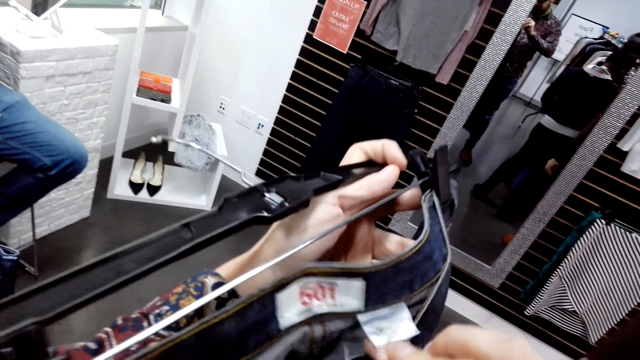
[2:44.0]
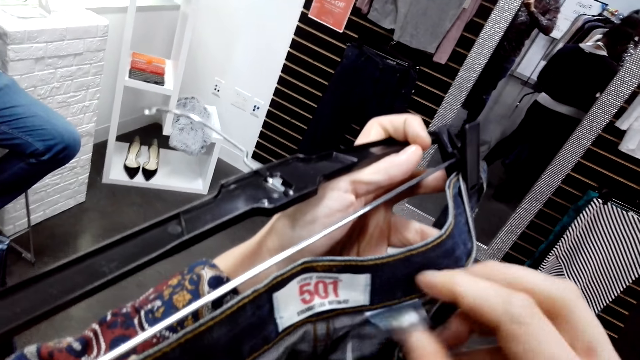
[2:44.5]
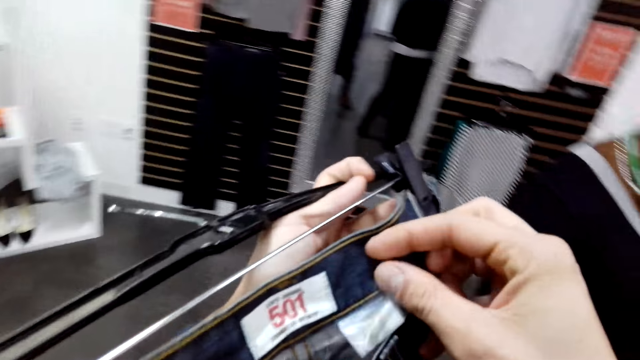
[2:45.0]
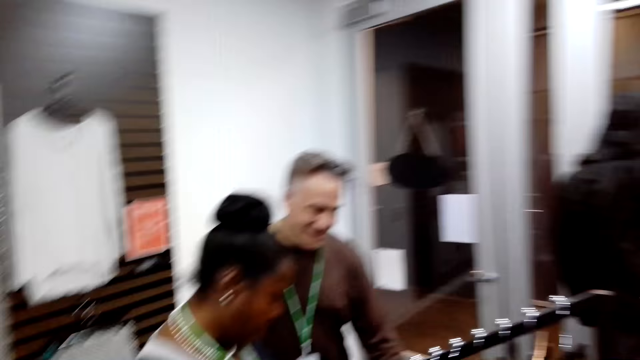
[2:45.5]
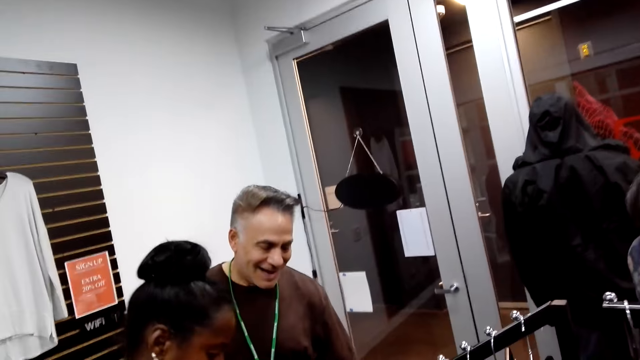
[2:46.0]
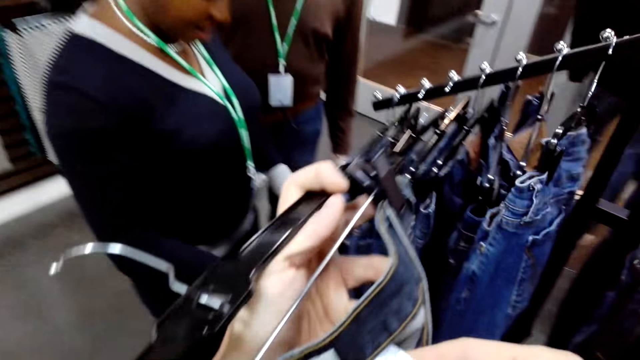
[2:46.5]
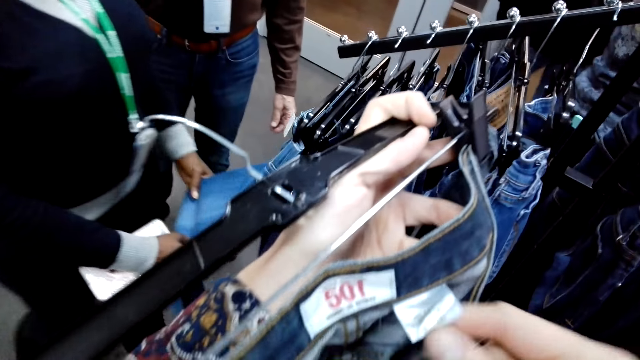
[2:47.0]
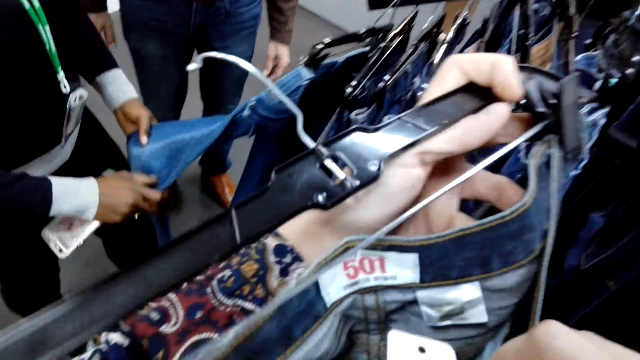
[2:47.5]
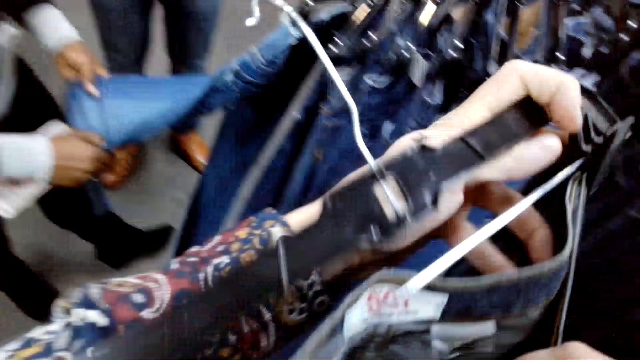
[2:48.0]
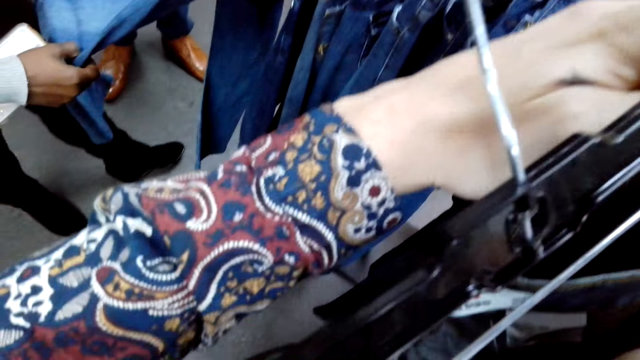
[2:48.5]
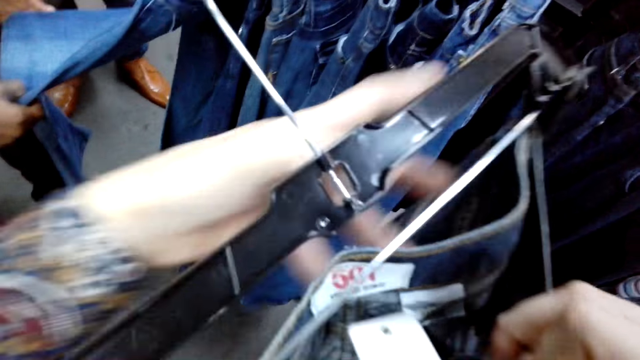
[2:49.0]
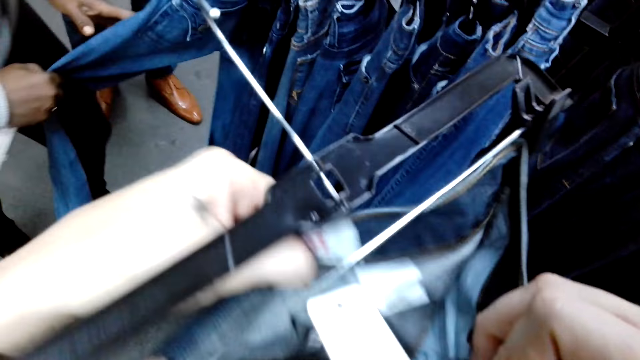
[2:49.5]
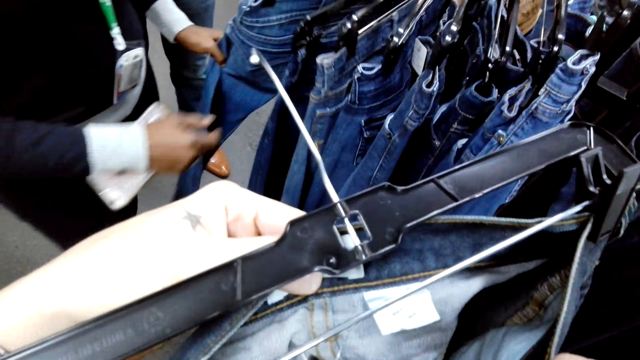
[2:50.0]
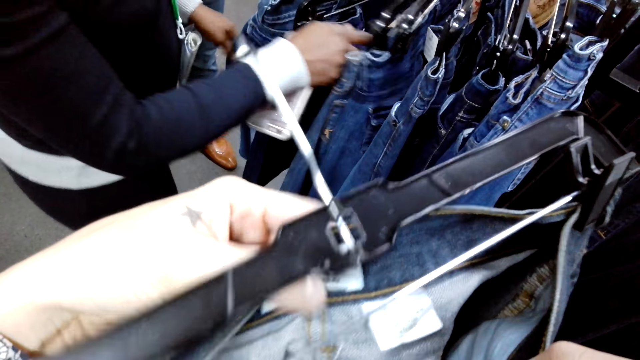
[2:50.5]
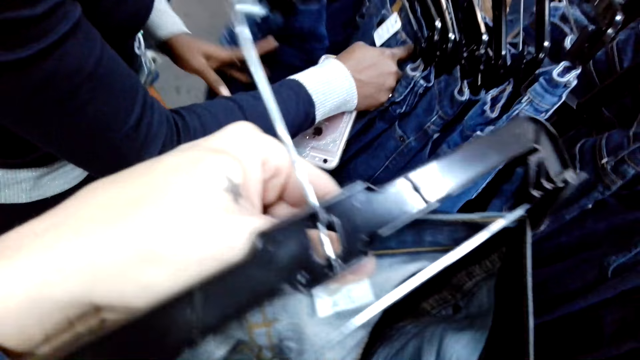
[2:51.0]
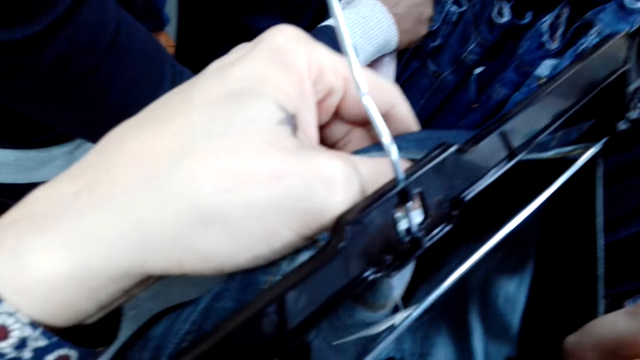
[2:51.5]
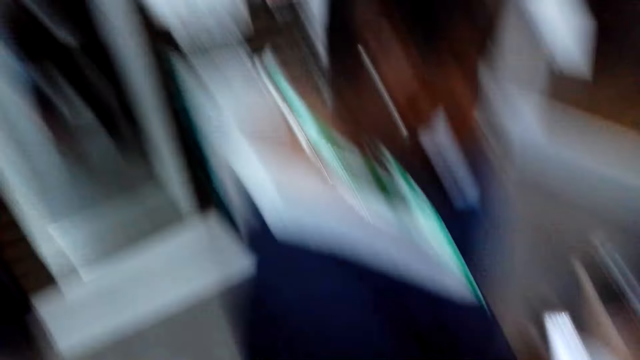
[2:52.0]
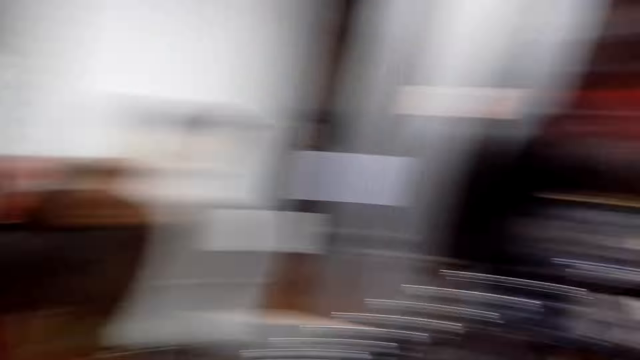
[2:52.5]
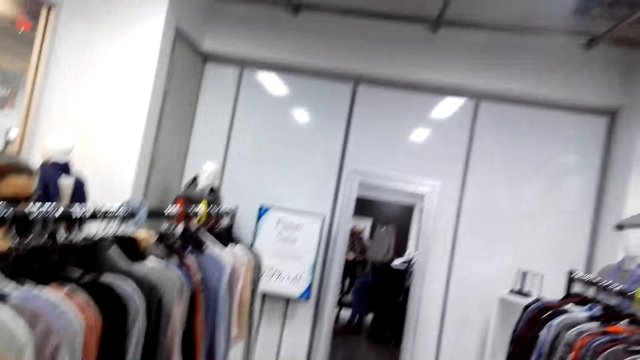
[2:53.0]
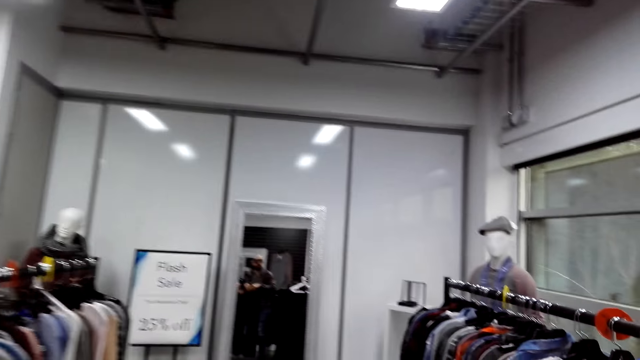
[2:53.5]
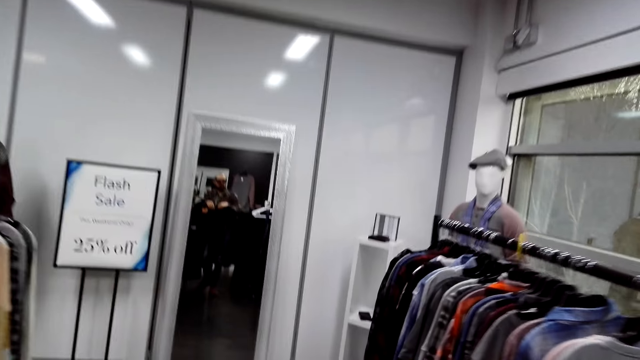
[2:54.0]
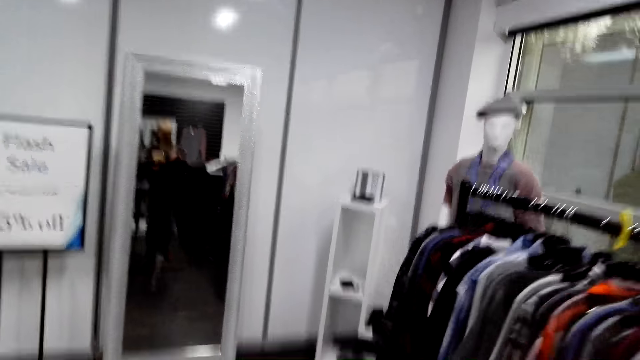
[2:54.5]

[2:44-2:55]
The camera wearer looks around. They lift the trouser. They look at the trouser. A woman touches the trousers. The camera wearer looks at the trouser. They look around. They walk around.

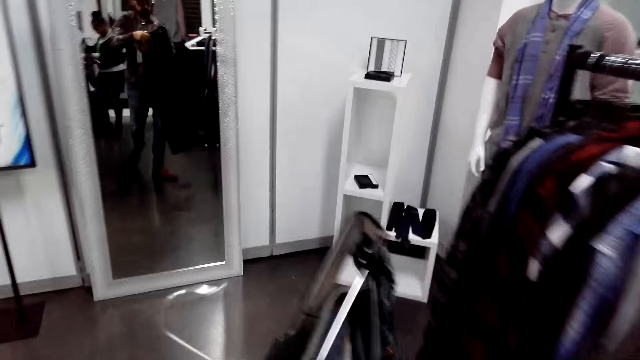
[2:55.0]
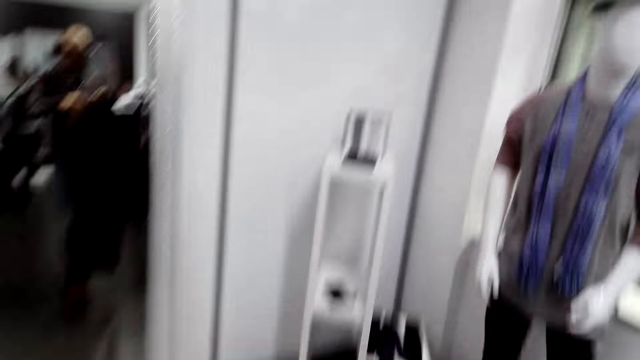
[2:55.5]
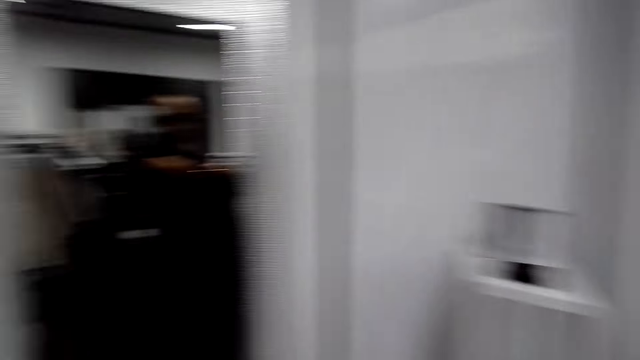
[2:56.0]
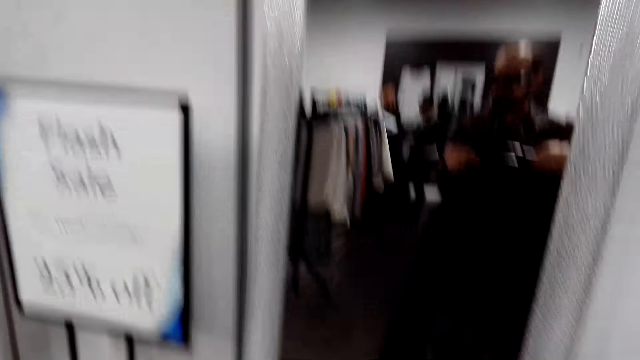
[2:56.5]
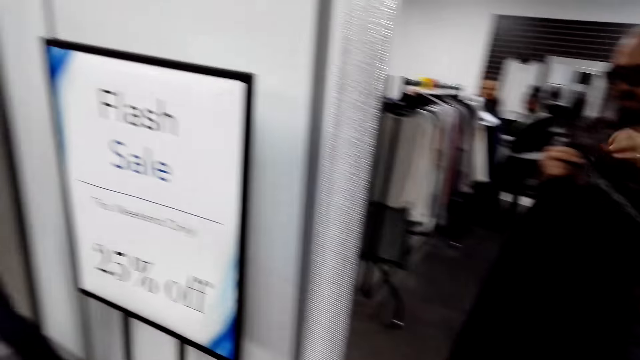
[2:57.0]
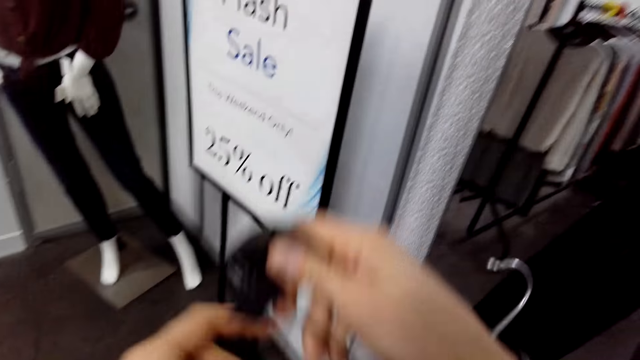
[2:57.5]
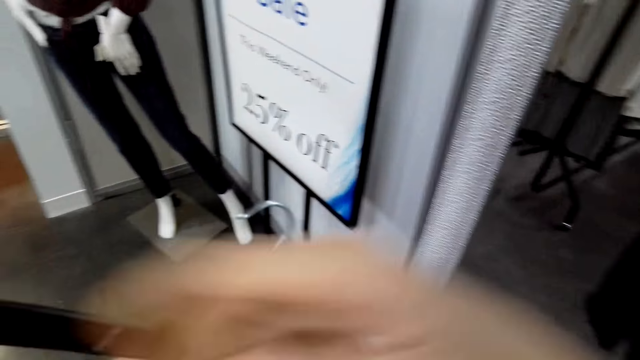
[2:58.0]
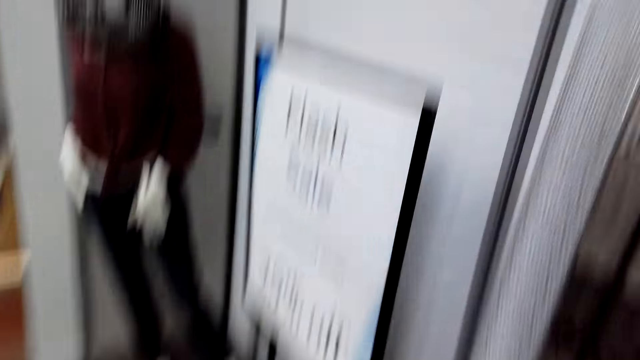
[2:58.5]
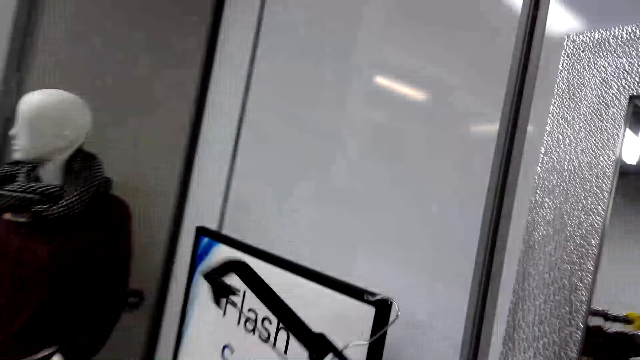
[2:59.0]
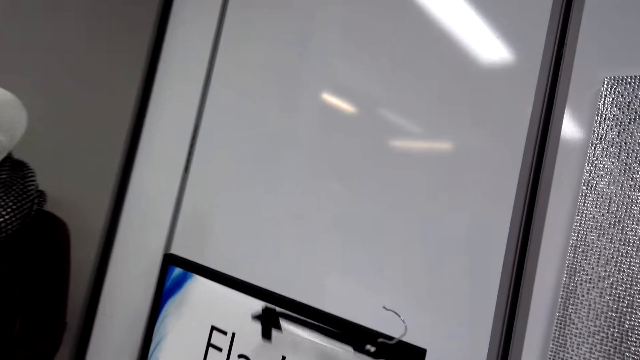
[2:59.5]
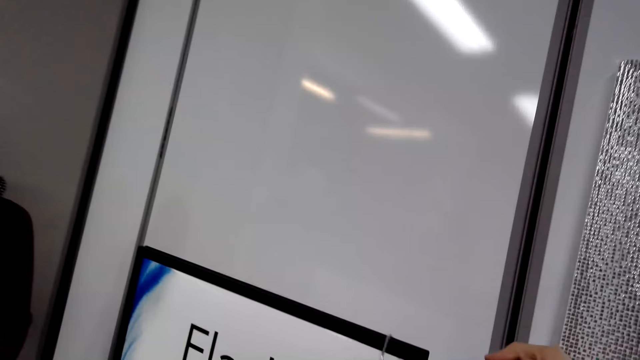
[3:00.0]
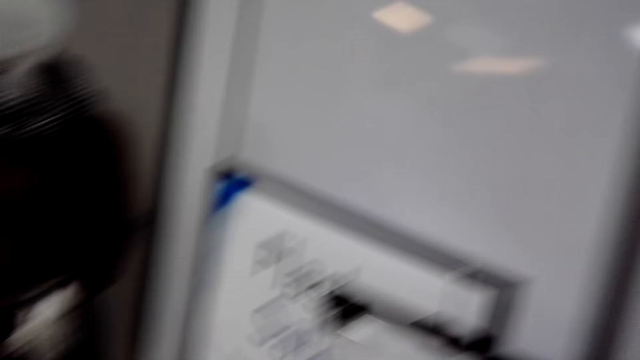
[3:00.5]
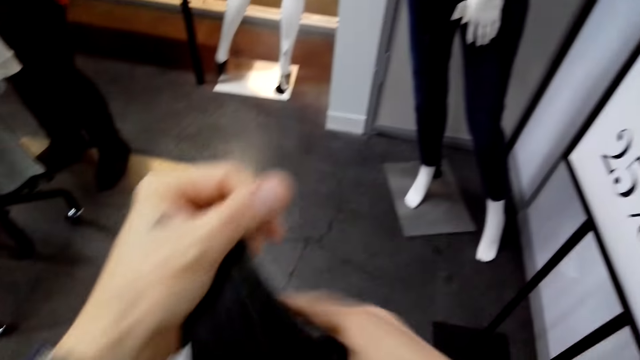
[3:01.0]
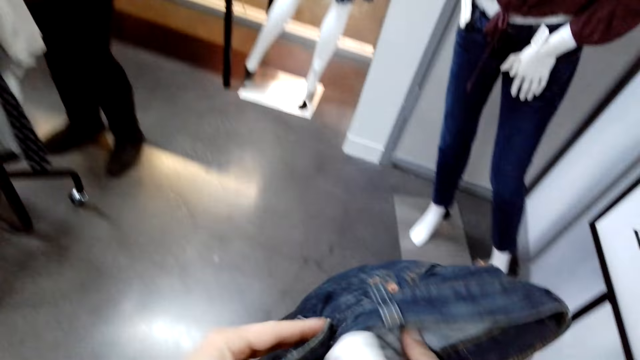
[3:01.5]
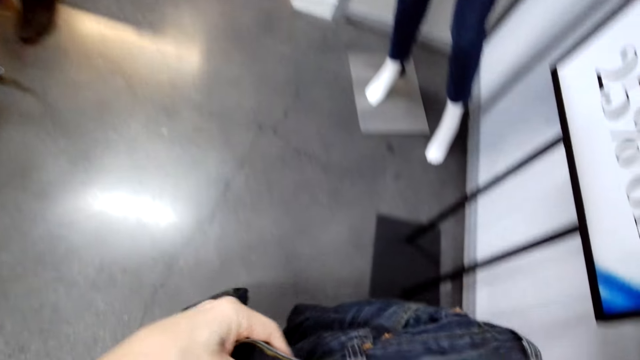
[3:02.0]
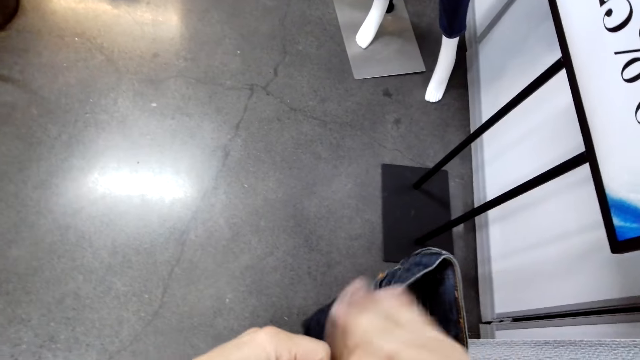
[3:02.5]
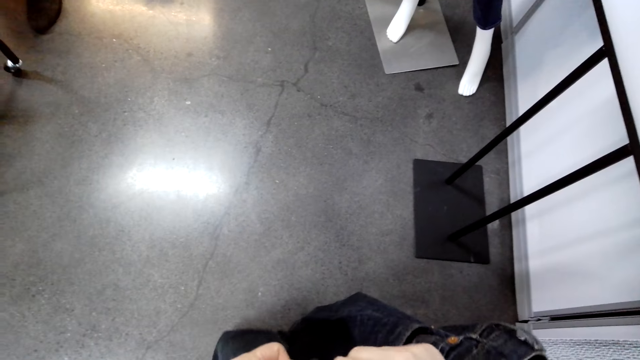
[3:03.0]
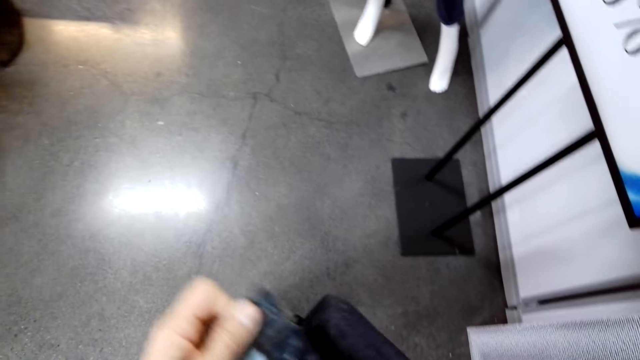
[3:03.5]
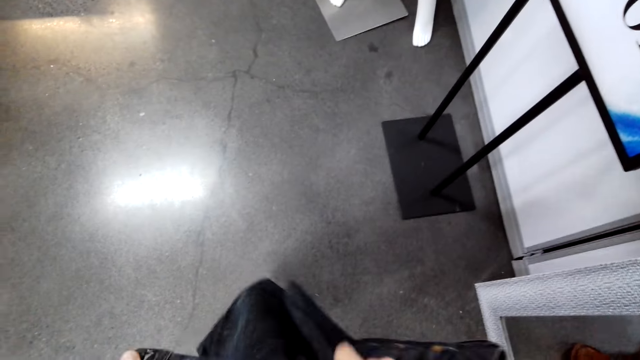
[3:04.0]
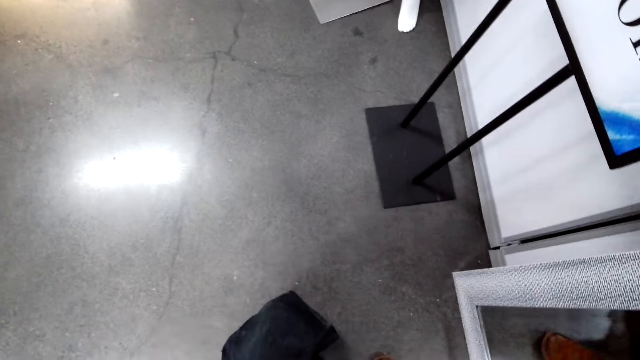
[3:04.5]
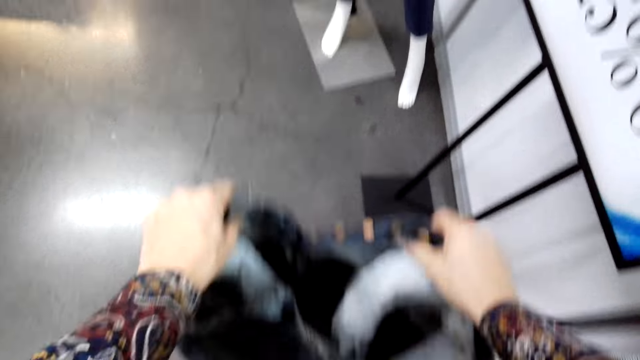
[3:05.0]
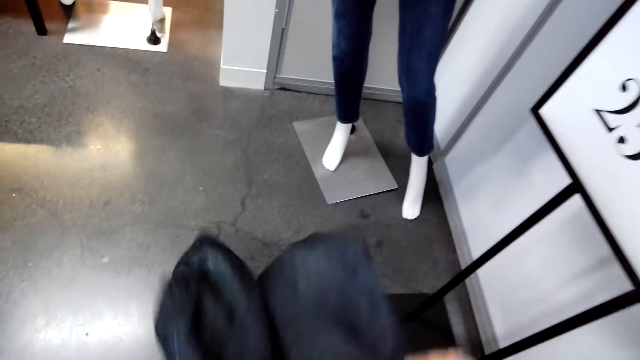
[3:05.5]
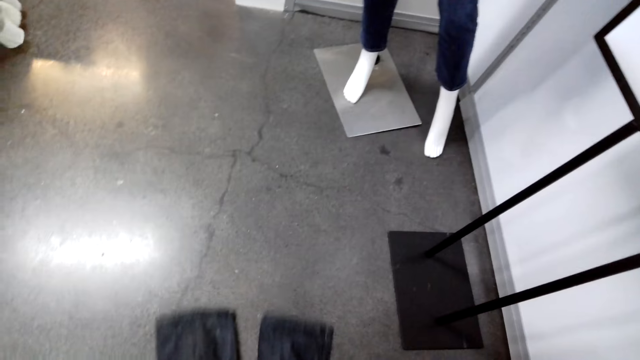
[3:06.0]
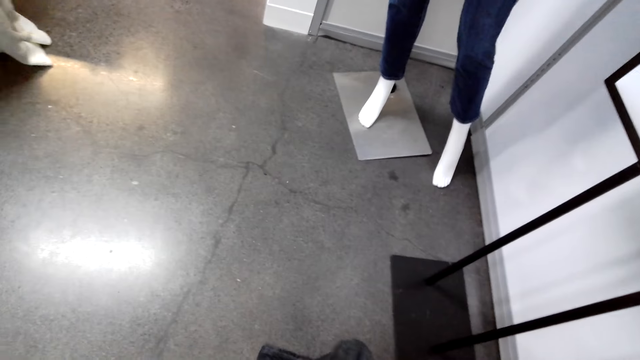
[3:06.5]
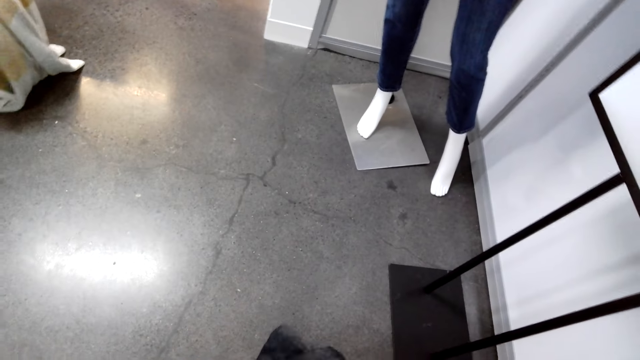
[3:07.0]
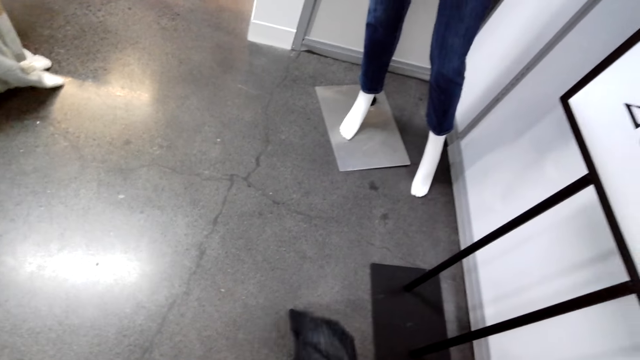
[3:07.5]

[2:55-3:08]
The camera wearer places the hanger on the price banner. They look around. They lift the hanger. They make a step. They place the hanger on a board. They pull back the right hand. They move the right hand. They unbutton the cloth. They move the trouser. They open the trouser. They lift the trouser. They pull the trouser. They wear the trouser.
